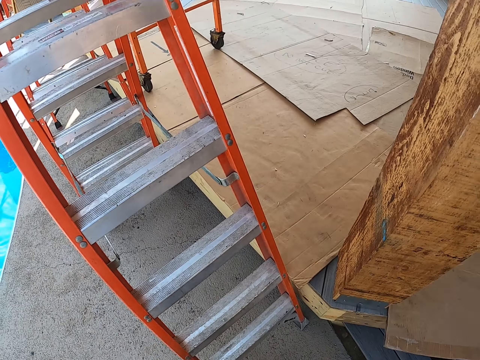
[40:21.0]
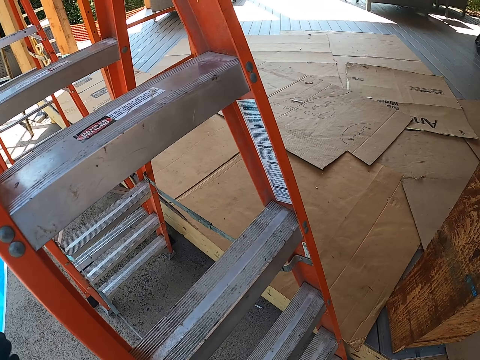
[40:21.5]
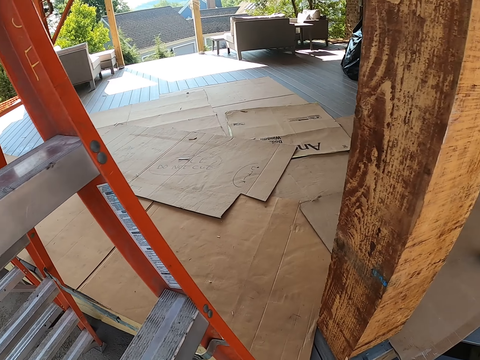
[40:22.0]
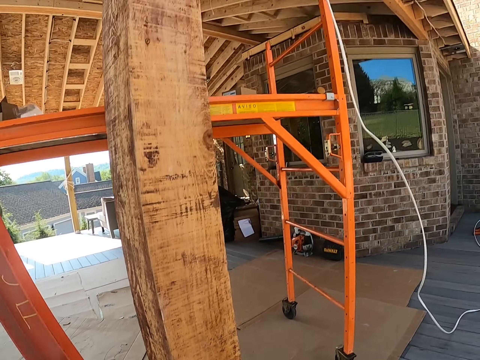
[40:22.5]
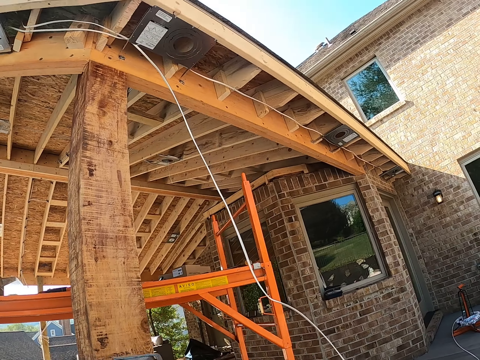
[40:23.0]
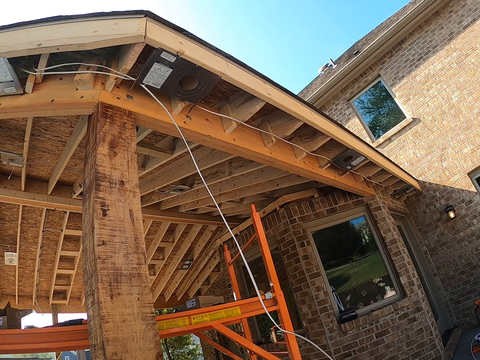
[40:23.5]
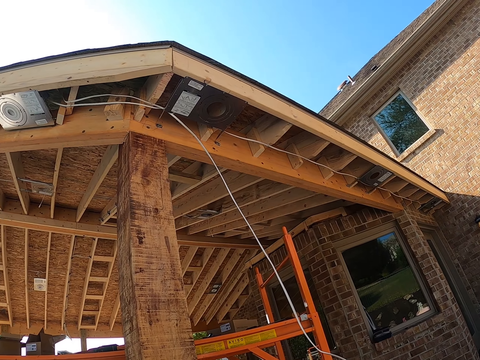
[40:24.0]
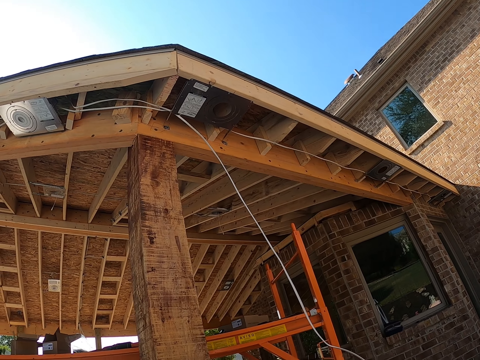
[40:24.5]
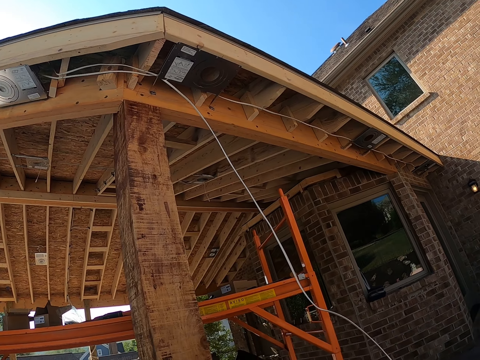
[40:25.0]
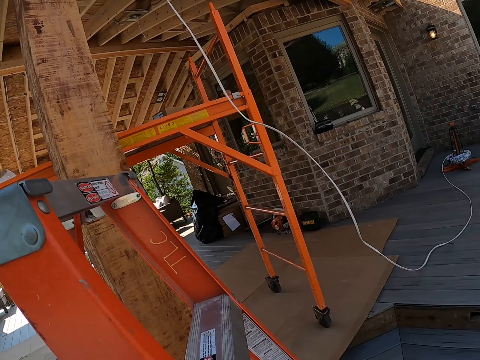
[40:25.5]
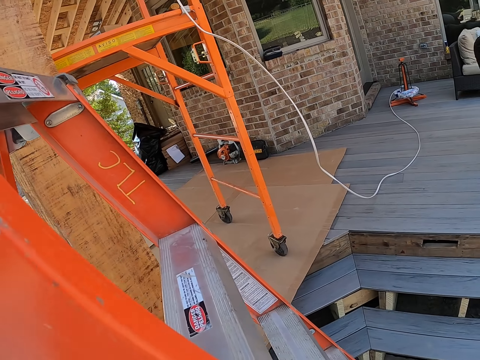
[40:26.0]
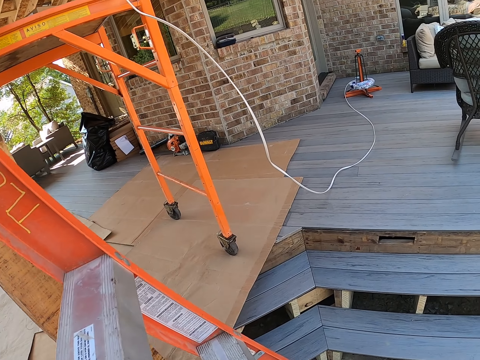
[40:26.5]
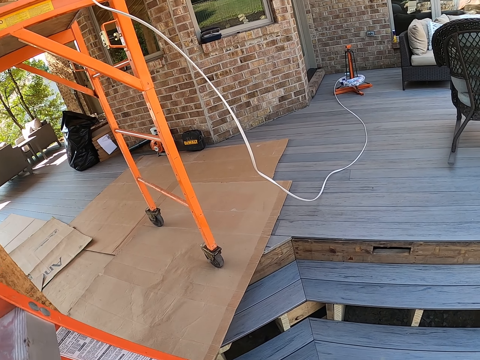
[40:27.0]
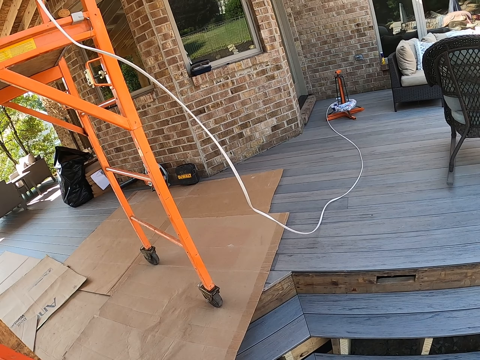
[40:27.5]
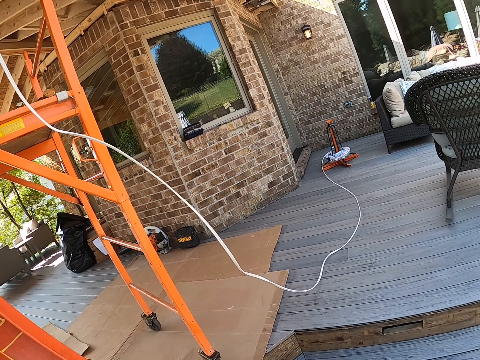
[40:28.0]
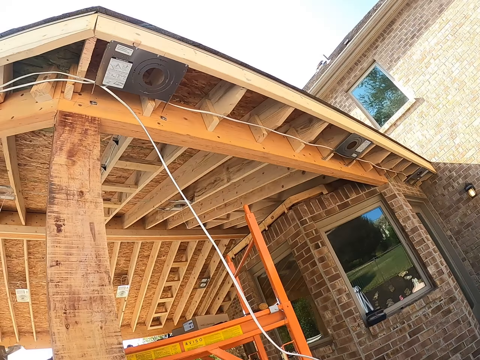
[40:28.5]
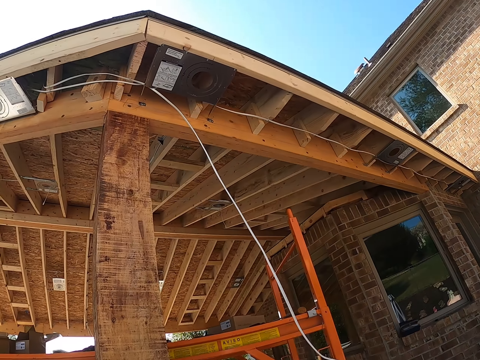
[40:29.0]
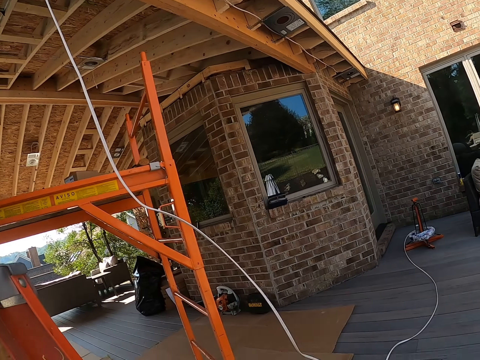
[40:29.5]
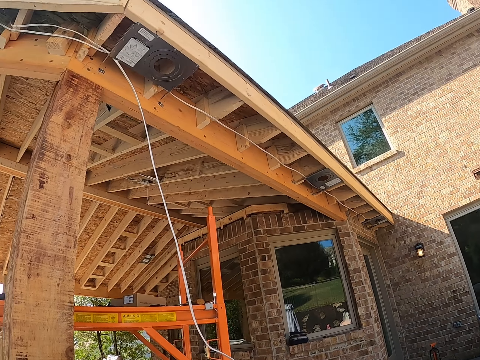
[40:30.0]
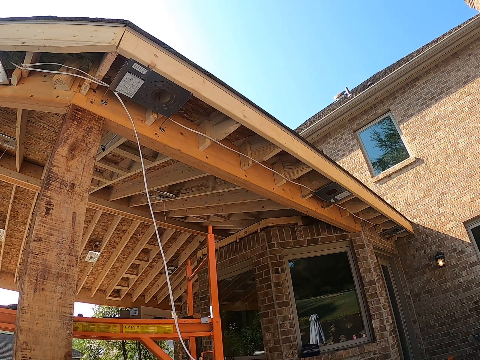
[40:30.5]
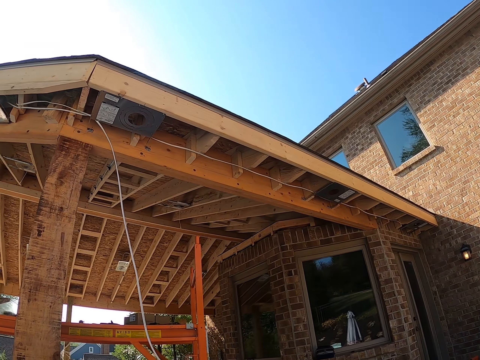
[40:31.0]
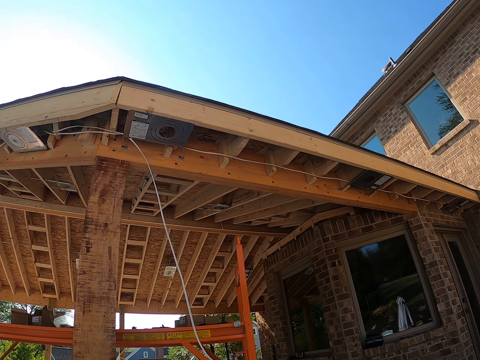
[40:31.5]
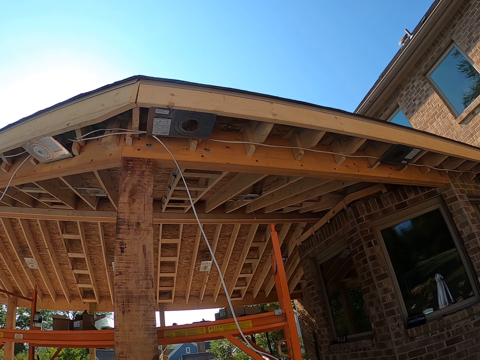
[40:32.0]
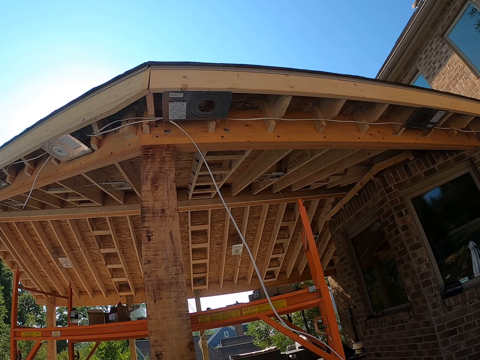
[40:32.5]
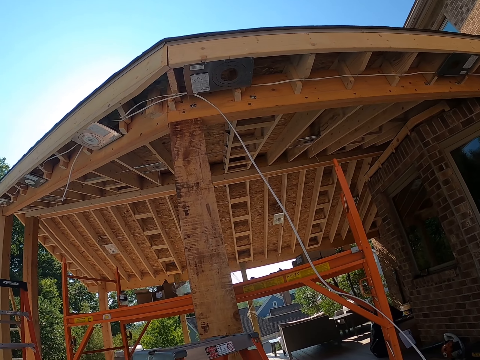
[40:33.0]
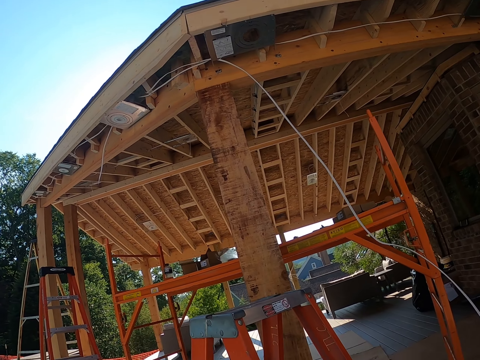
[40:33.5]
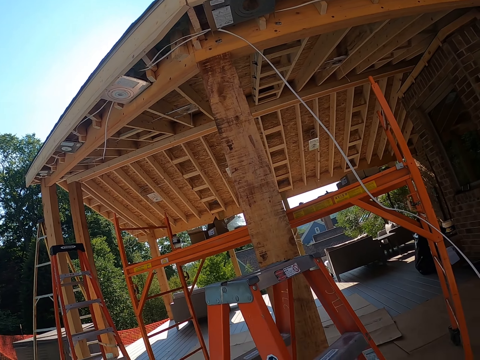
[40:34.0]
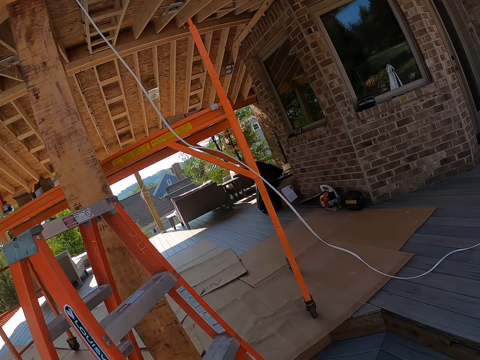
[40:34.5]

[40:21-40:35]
The camera wearer walks around. They look around the house.

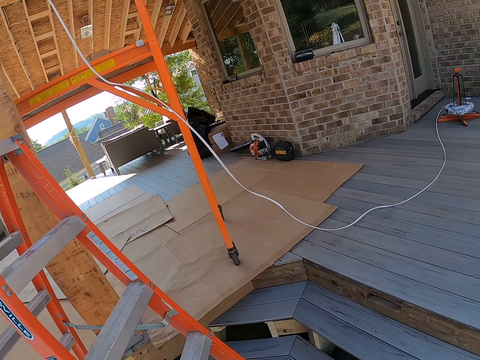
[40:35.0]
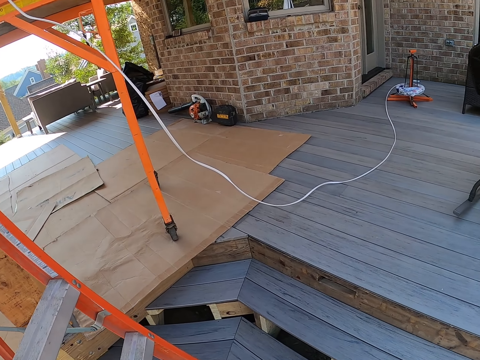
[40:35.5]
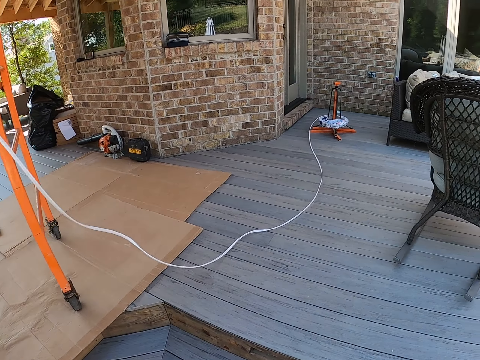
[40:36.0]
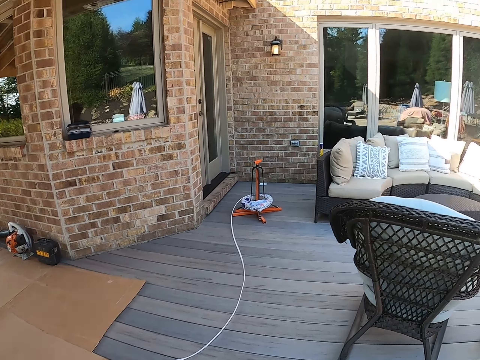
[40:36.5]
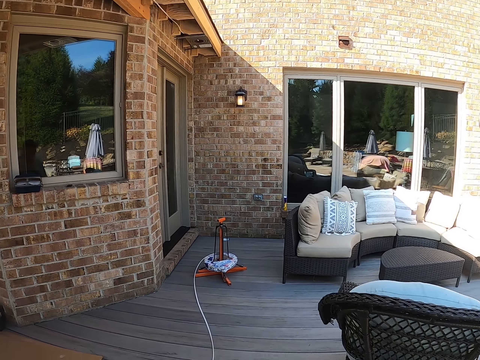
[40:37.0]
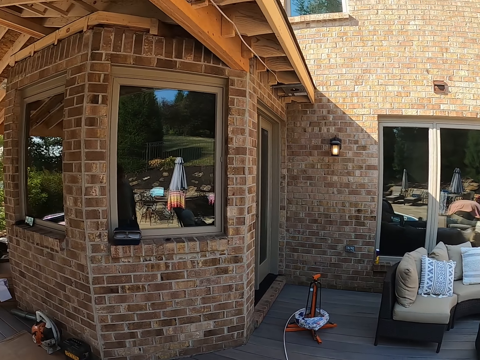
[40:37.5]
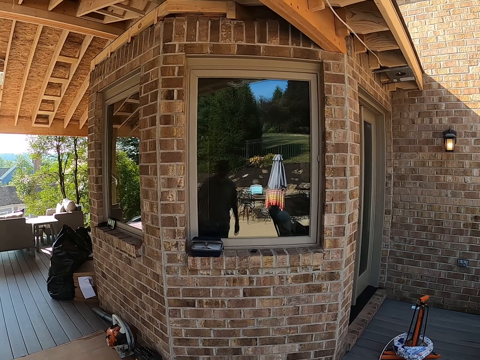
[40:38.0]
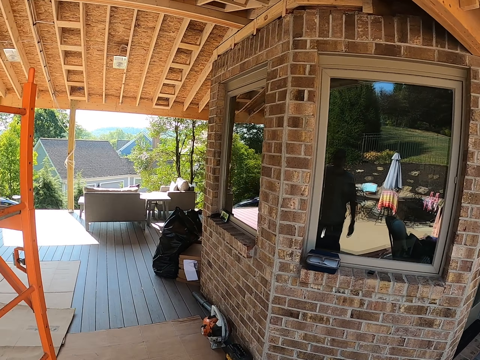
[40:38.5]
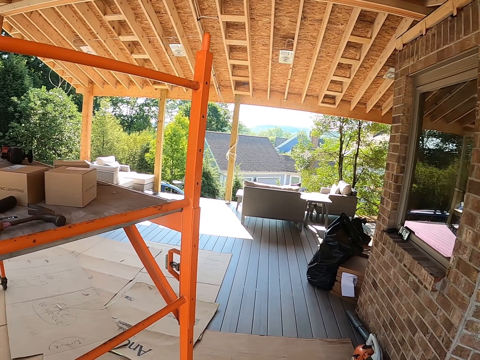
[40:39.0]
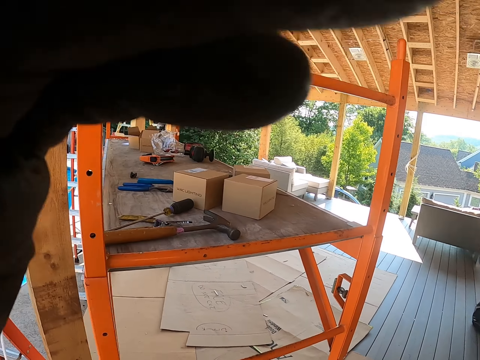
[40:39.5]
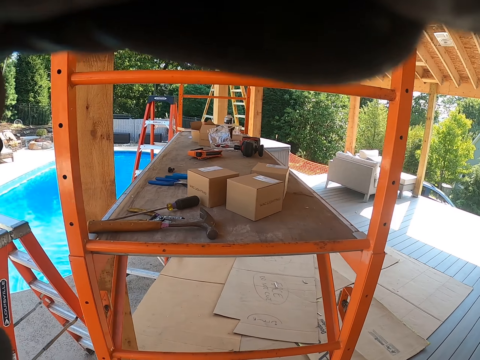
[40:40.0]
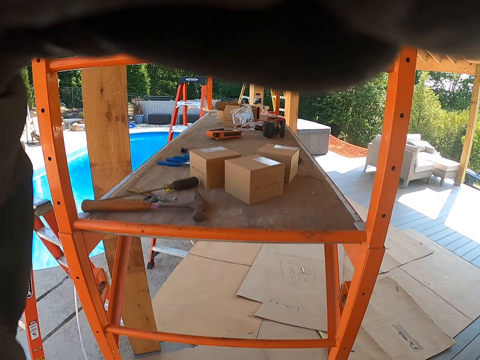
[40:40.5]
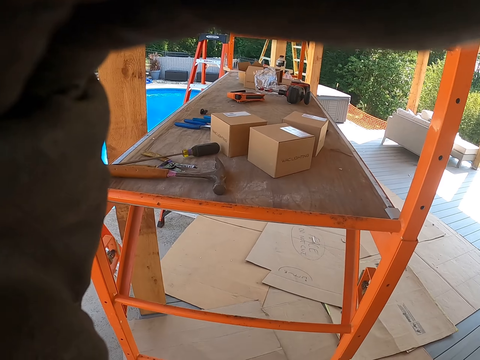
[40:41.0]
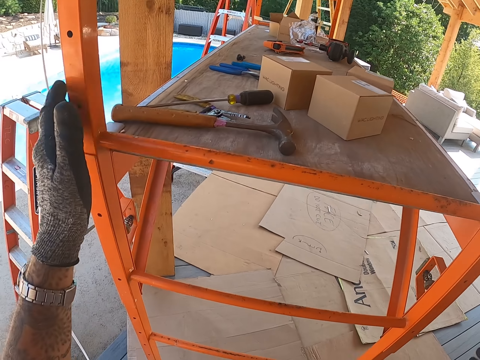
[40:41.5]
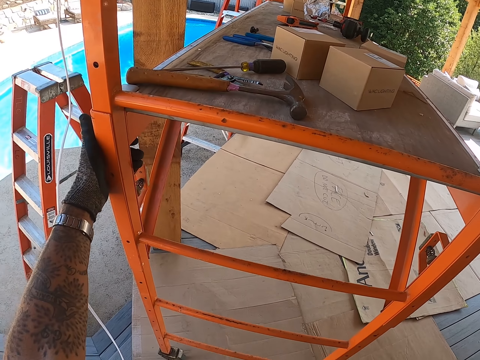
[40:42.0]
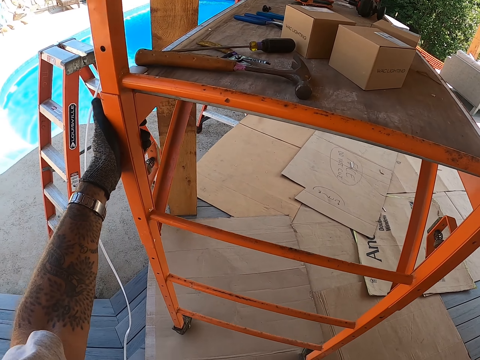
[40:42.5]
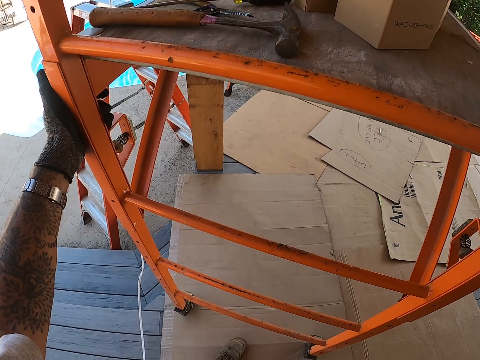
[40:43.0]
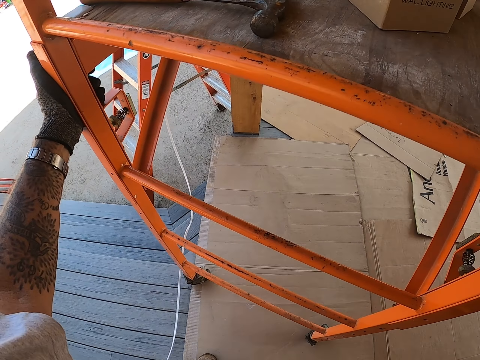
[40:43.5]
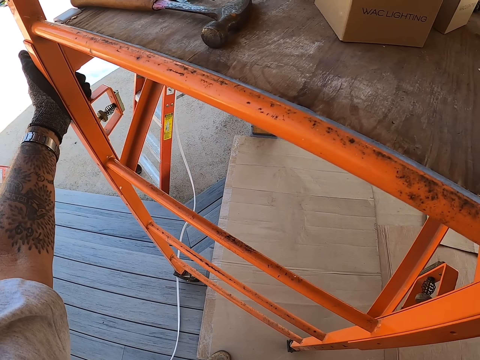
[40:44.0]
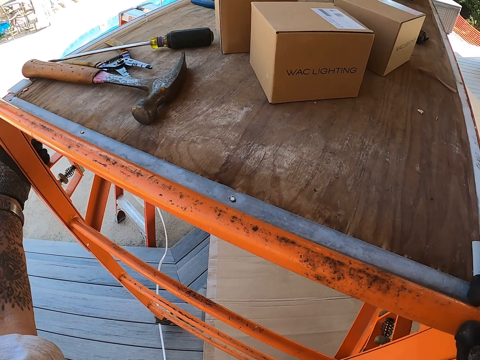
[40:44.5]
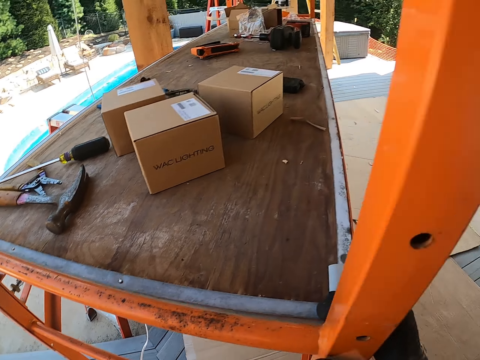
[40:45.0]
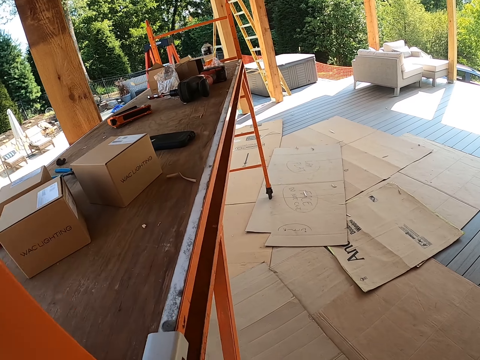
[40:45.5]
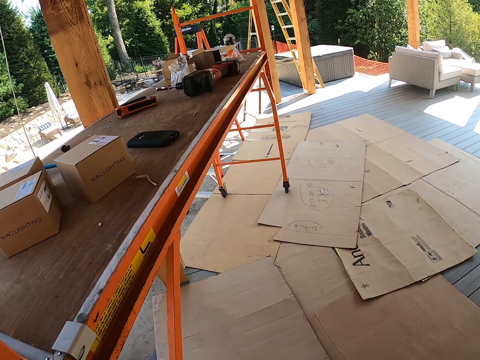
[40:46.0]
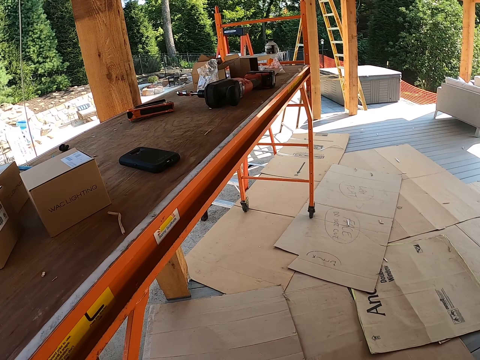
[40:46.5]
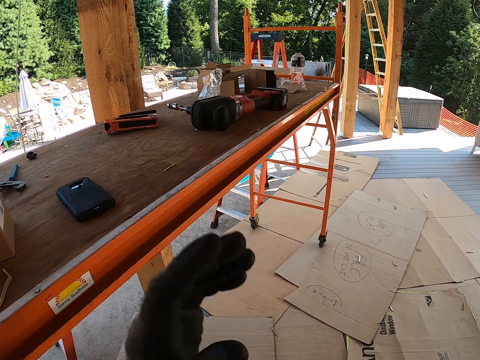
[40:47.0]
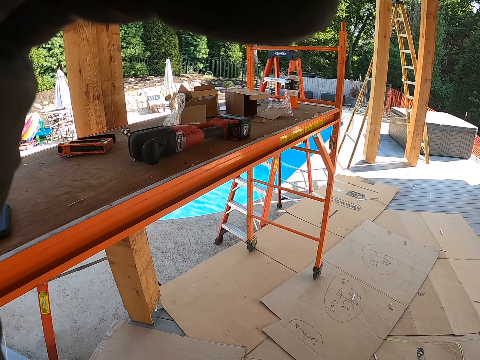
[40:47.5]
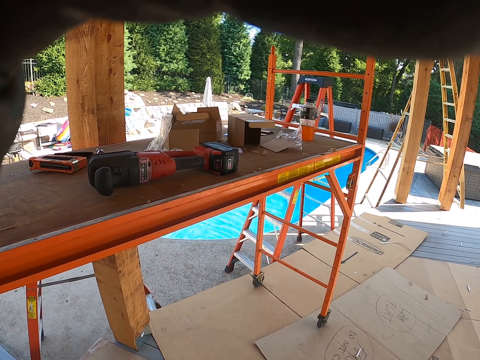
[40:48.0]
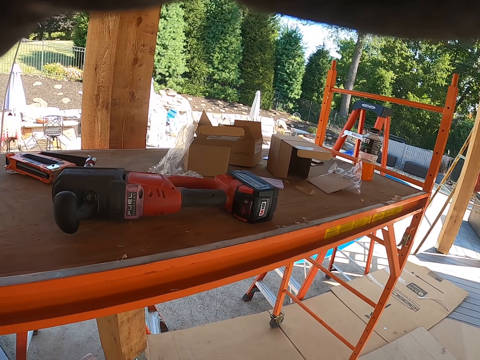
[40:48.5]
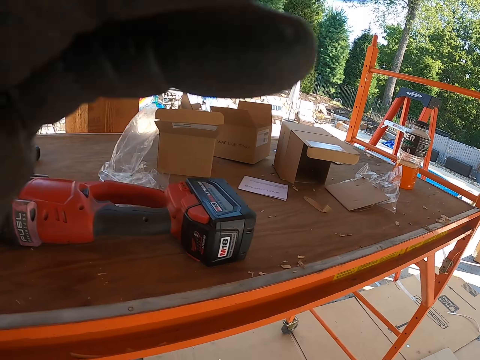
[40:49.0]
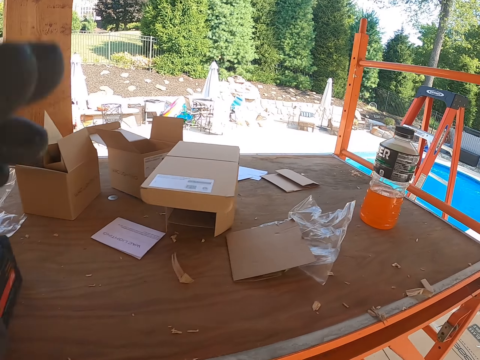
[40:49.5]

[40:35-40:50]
The camera wearer walks around the compound. They adjust the camera. They hold the stand. They pull the stand or table. They walk forward. They adjust the camera.
